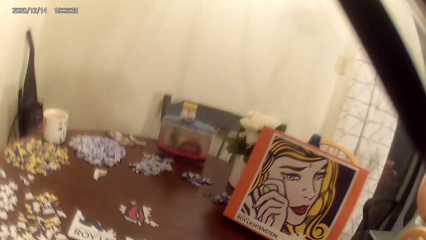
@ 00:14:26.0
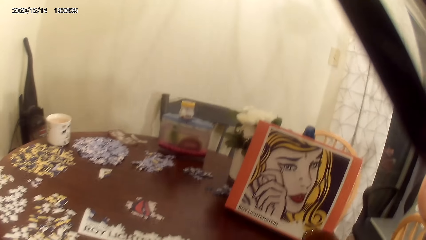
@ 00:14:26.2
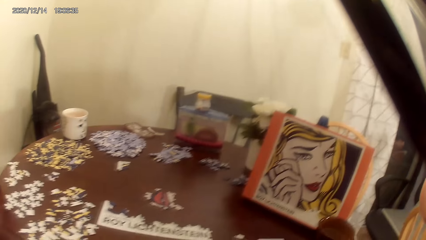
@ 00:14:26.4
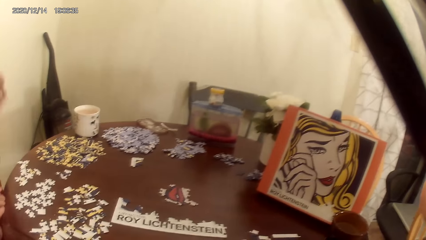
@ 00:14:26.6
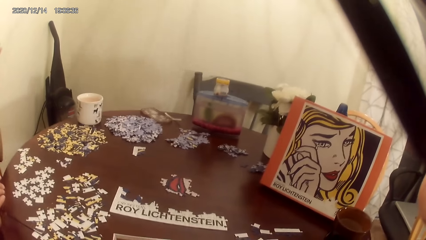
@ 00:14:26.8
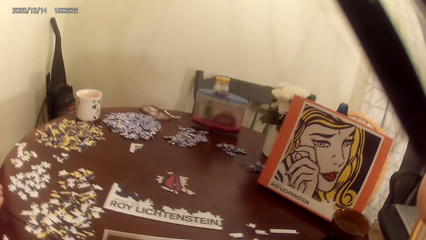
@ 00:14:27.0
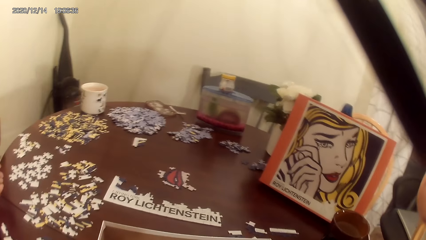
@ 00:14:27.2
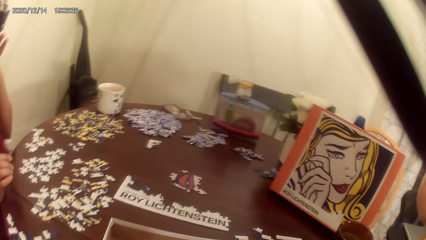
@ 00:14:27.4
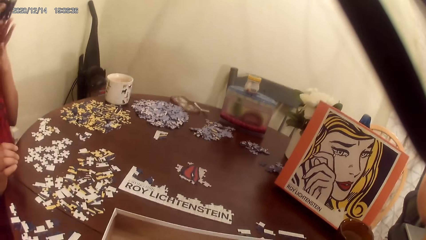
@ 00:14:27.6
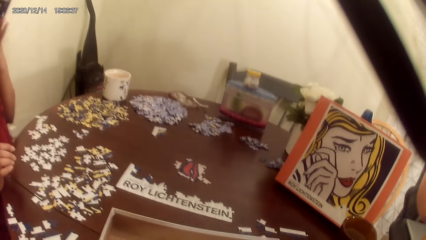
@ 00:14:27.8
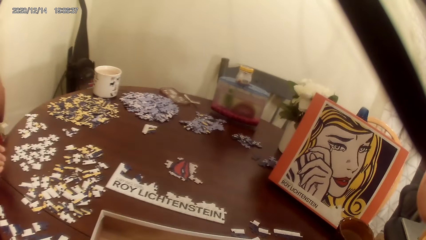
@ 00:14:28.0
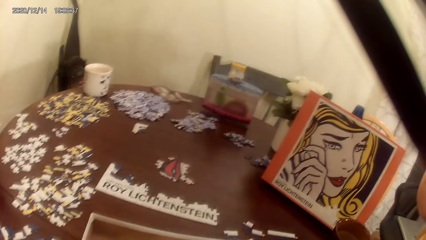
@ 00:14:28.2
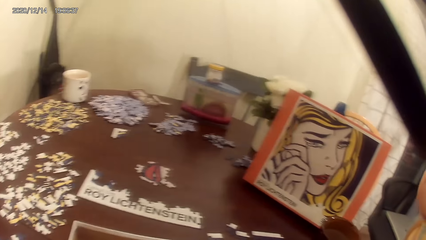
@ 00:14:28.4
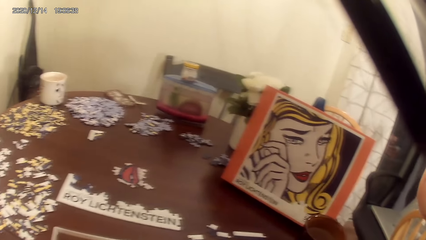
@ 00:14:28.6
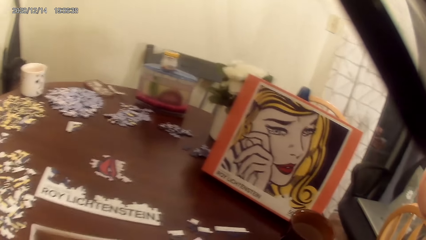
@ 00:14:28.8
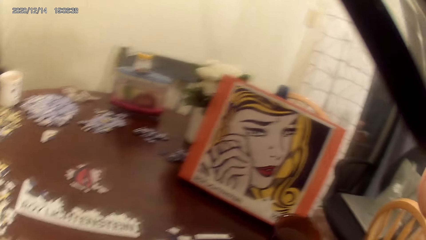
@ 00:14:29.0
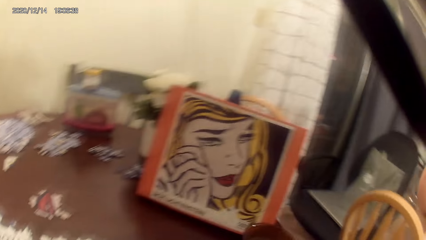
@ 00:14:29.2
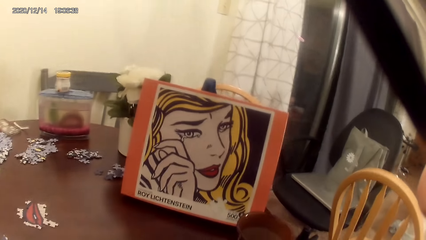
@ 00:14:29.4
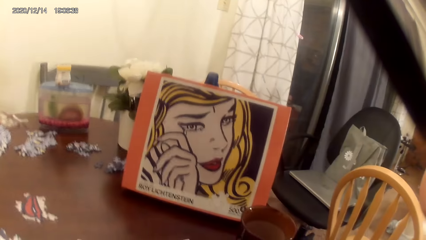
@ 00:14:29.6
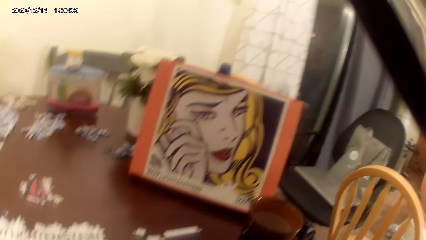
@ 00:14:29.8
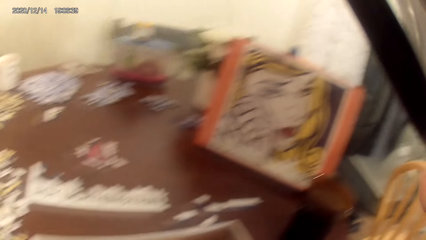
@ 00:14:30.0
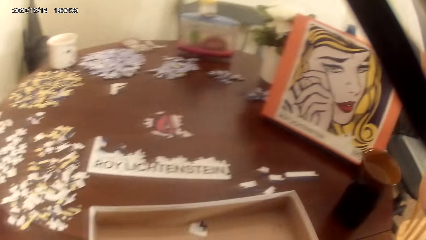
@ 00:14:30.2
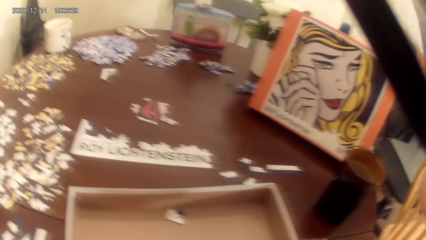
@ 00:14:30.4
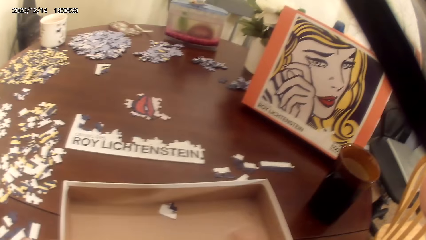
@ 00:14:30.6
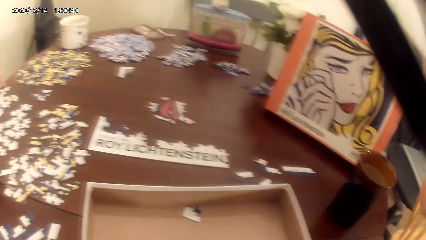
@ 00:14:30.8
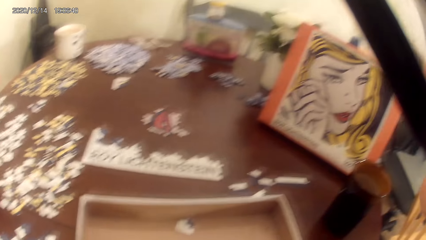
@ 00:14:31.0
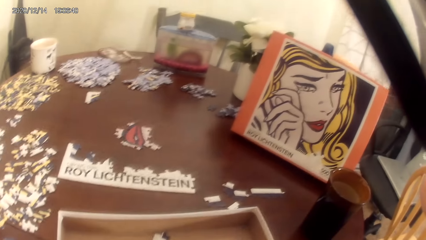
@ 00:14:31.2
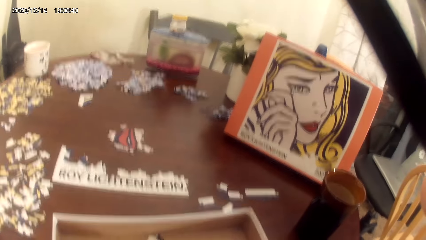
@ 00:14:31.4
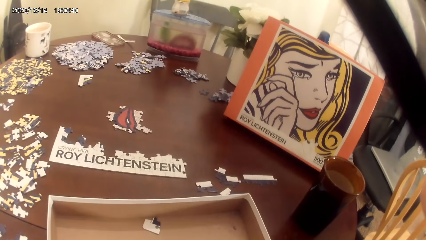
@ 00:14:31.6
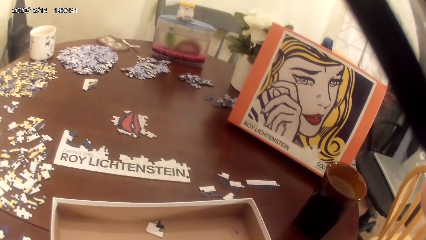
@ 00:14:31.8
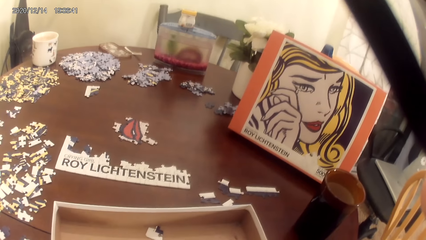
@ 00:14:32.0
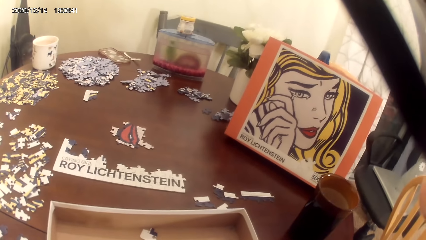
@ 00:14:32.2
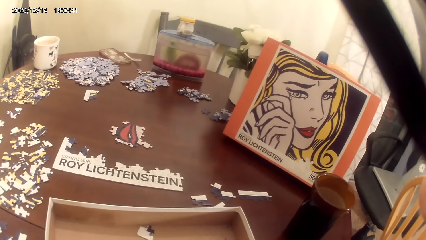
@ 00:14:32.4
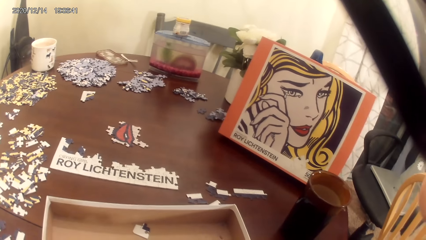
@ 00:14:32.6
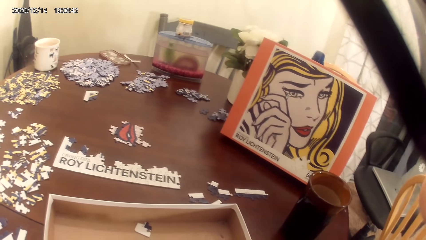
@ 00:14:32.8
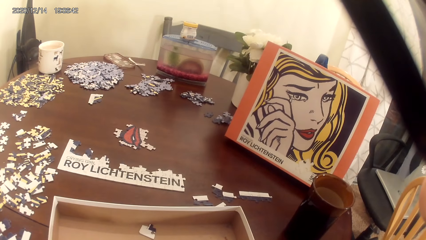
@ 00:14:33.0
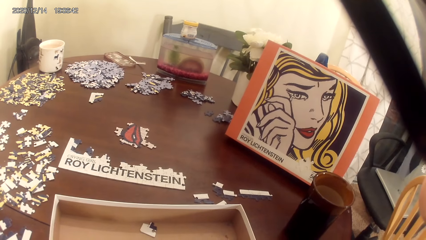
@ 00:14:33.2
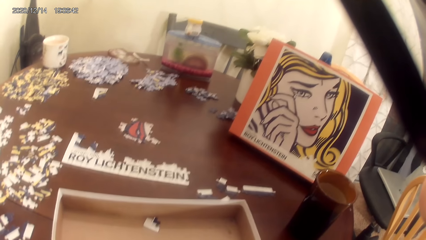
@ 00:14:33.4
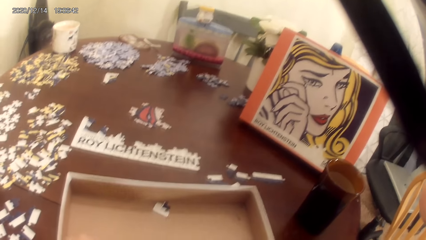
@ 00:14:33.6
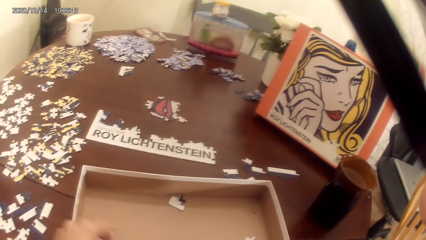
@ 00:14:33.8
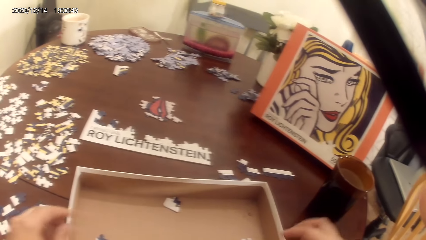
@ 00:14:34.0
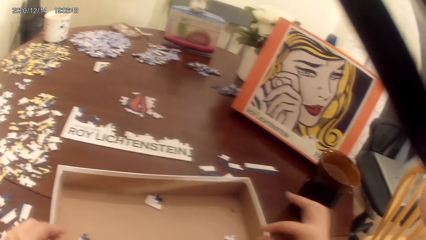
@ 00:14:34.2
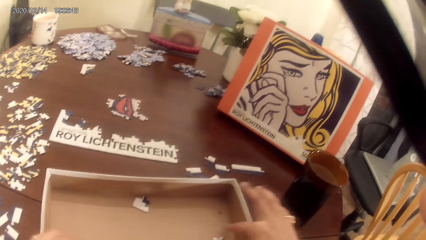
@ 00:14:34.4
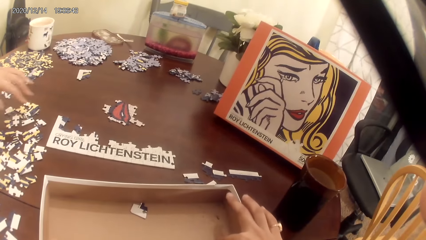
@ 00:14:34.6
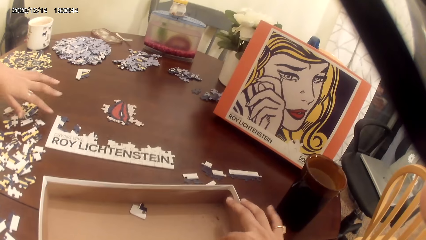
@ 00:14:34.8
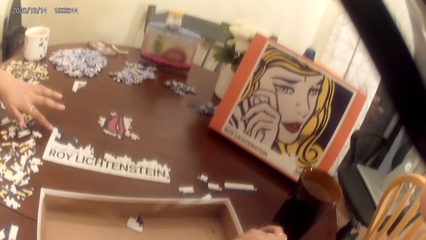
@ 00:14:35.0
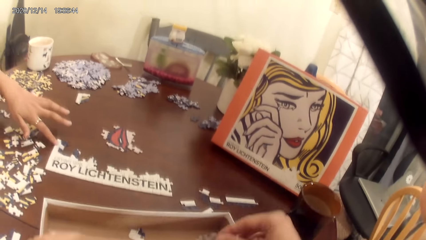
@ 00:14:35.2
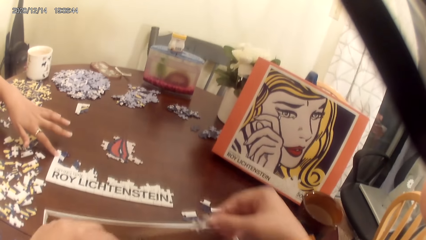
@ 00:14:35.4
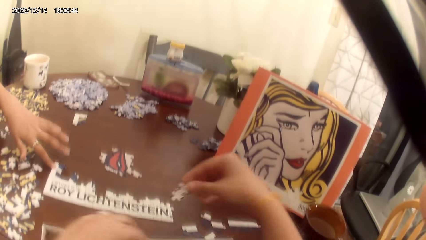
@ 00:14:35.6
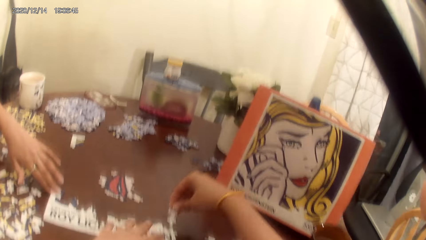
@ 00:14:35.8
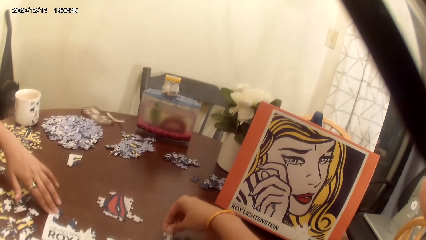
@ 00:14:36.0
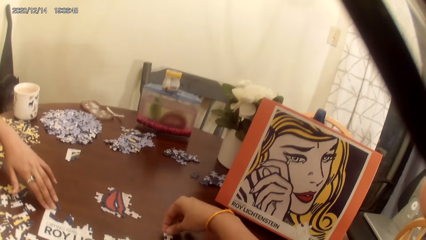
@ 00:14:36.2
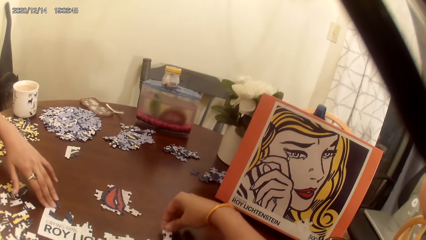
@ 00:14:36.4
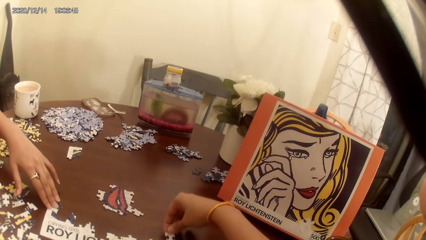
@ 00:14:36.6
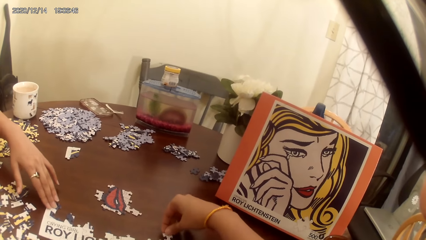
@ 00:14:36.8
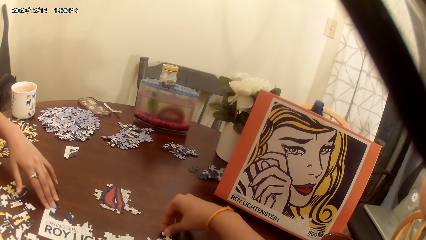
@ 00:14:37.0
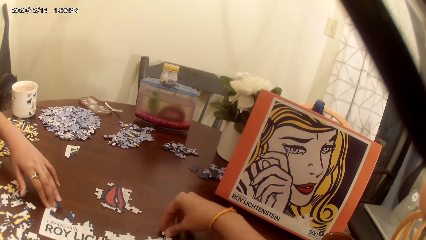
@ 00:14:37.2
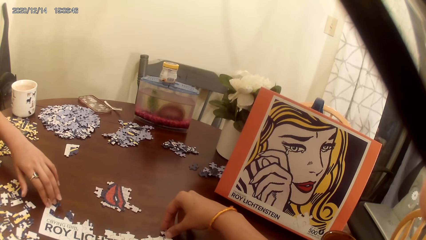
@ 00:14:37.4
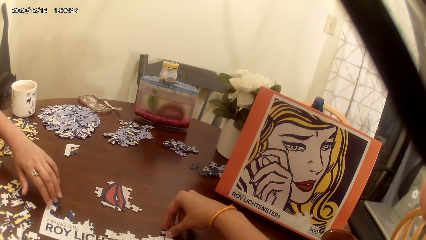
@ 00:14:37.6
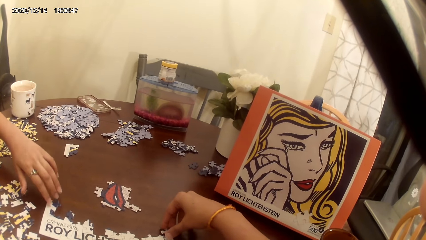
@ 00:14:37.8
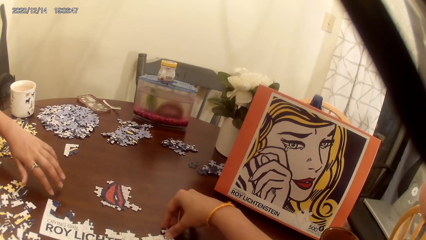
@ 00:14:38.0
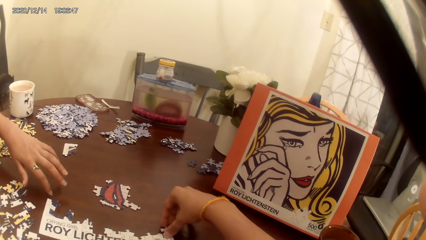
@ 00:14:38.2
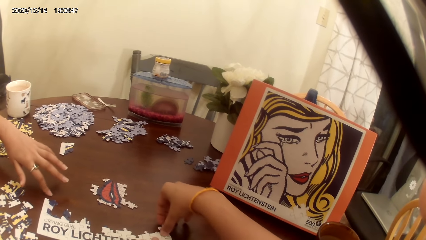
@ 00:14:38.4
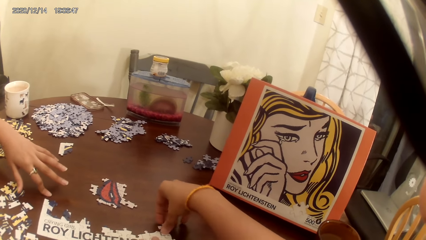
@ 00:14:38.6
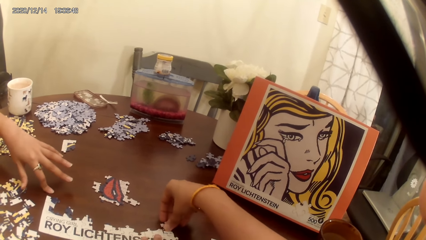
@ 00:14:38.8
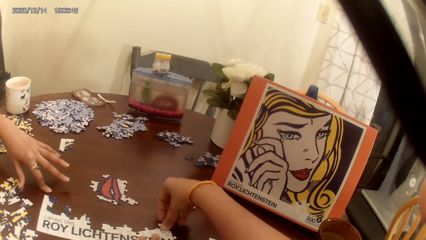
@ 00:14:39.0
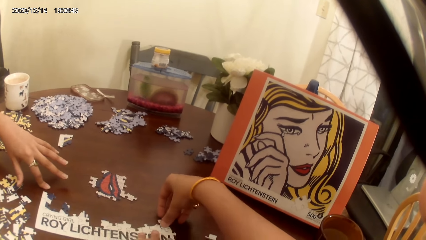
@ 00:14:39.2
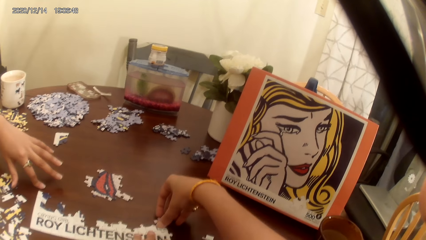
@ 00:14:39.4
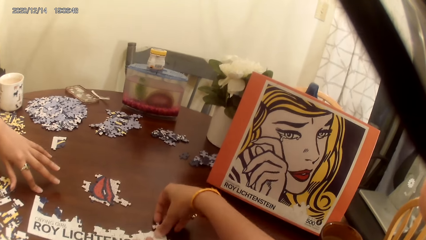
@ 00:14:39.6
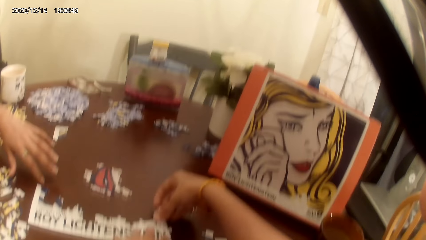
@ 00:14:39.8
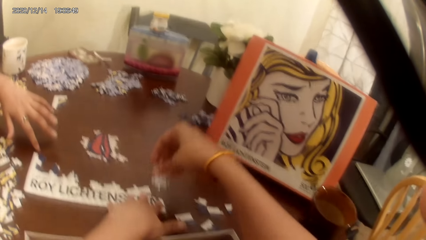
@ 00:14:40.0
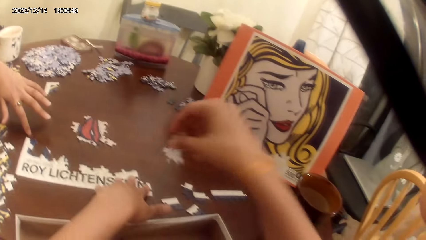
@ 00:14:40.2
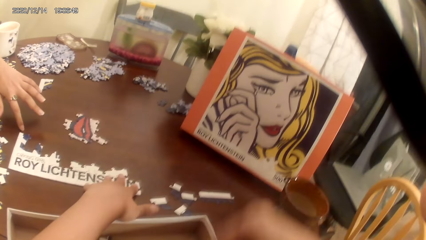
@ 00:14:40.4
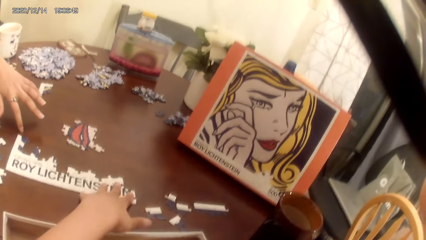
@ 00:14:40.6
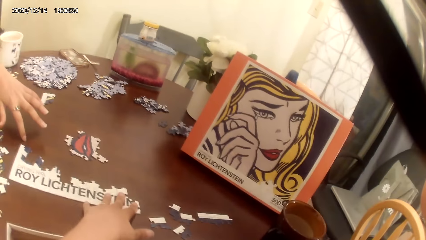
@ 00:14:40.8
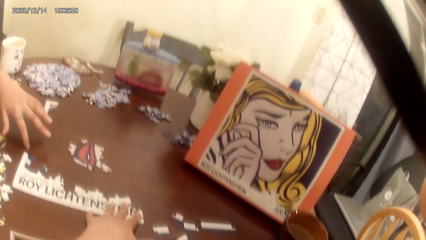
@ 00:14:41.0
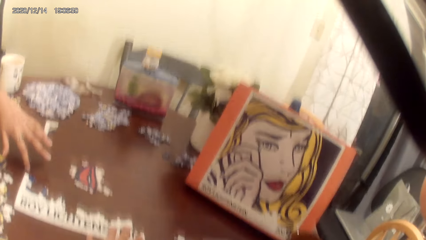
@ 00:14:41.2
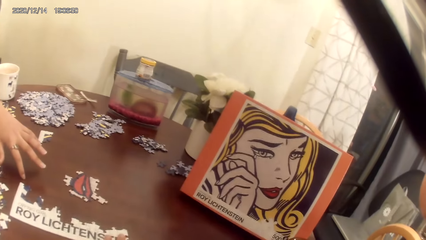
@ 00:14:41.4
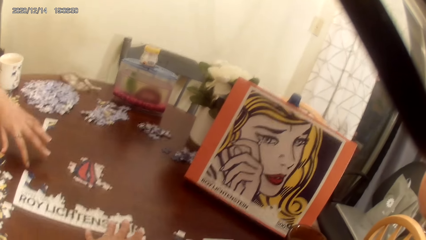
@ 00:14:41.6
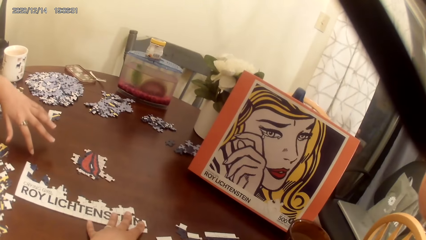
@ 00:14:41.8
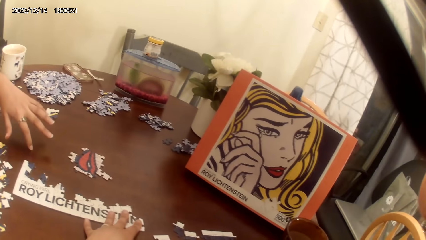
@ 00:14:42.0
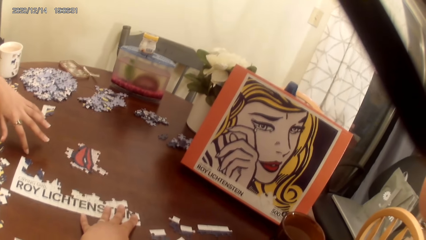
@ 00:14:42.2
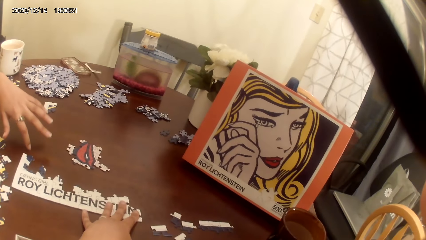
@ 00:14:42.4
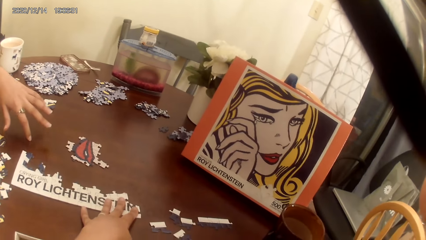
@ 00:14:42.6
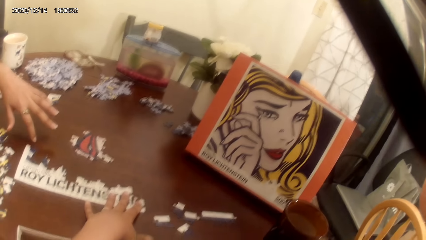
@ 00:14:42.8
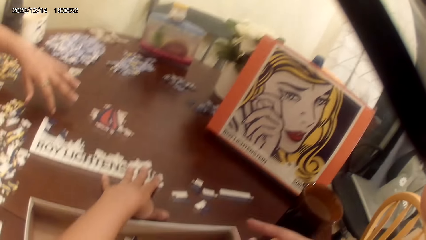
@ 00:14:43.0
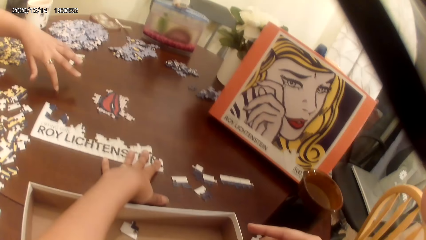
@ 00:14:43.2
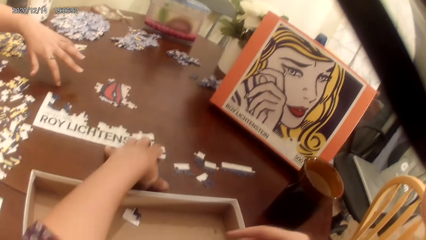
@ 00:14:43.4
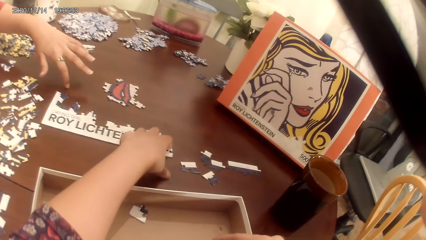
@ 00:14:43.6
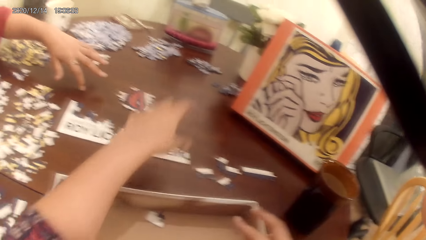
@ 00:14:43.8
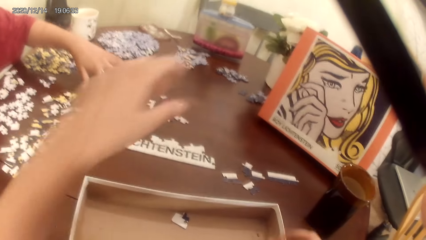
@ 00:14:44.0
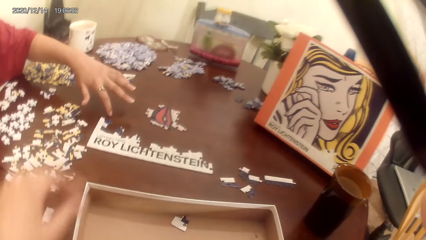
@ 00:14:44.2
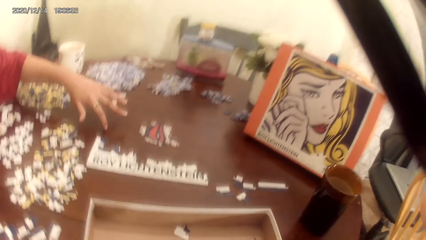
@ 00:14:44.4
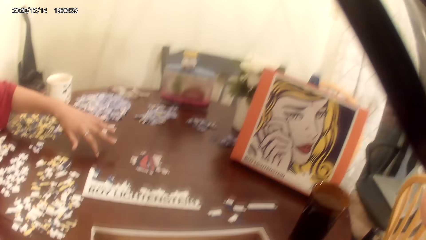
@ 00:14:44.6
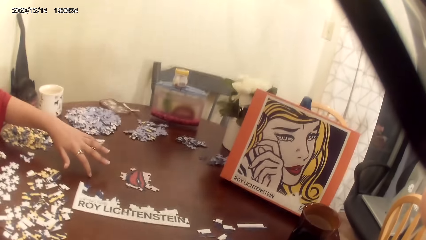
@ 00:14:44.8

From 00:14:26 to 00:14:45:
The camera wearer talks. A person grabs the dominoes game cards. The camera wearer makes a puzzle. They put the dominoes game cards in a wooden box. They talk to the person.
